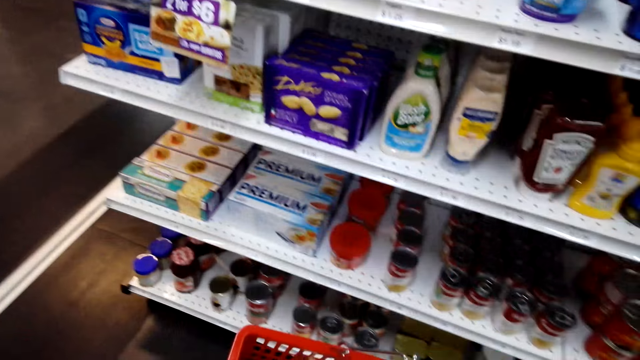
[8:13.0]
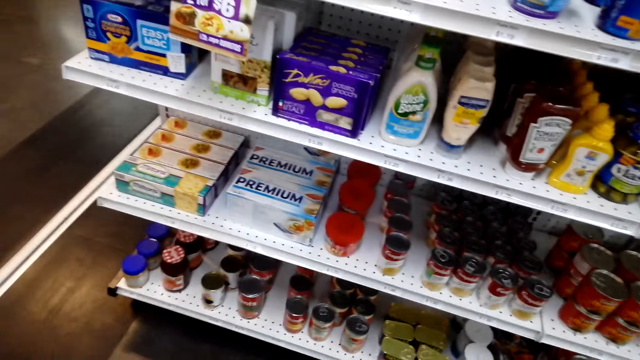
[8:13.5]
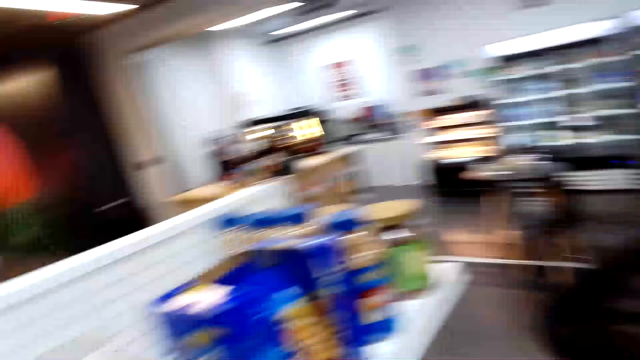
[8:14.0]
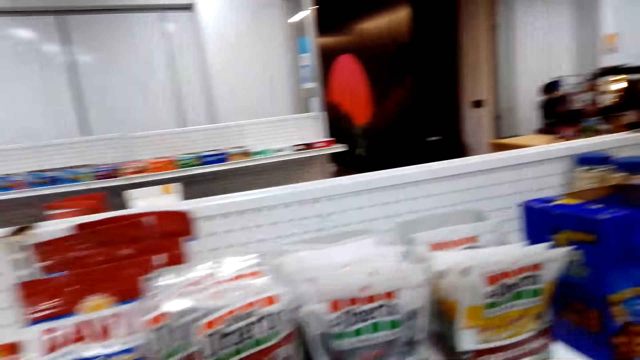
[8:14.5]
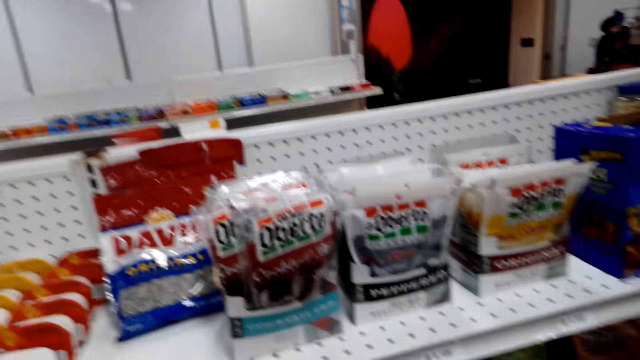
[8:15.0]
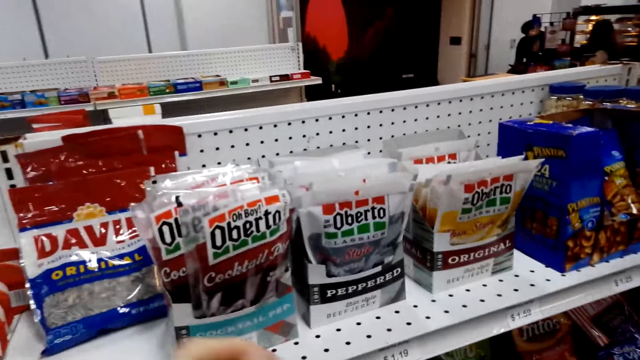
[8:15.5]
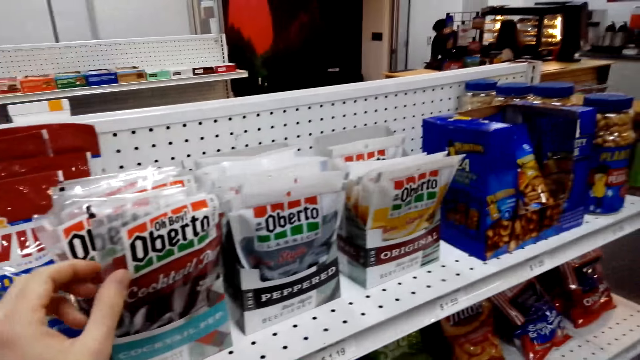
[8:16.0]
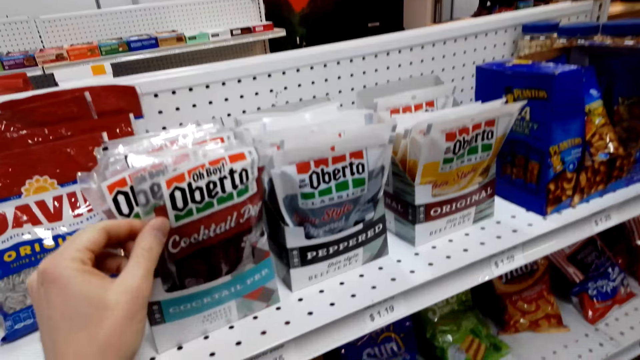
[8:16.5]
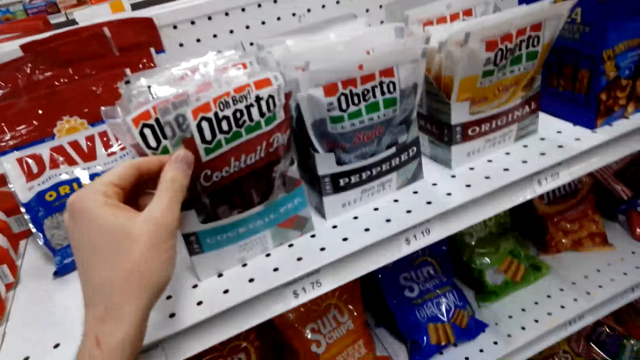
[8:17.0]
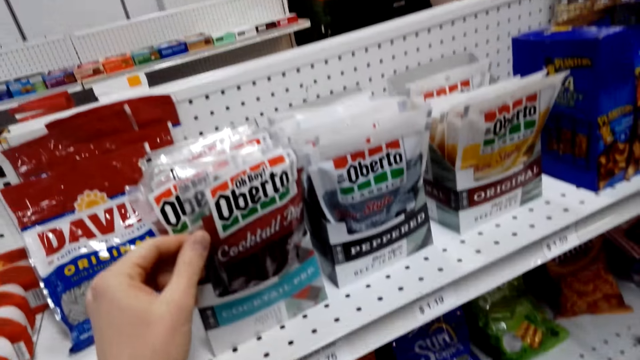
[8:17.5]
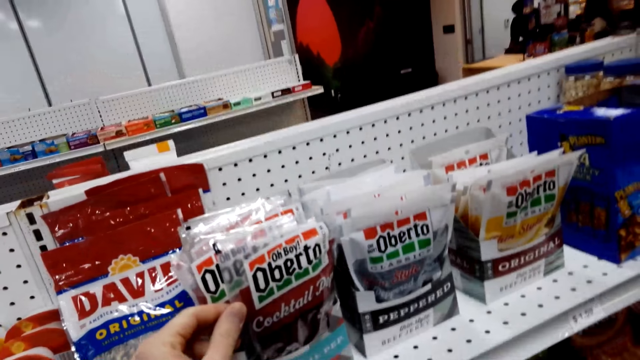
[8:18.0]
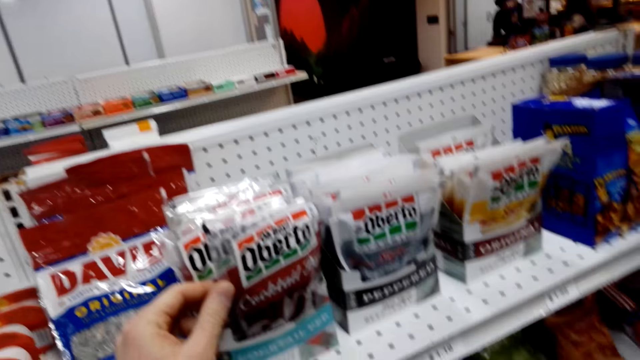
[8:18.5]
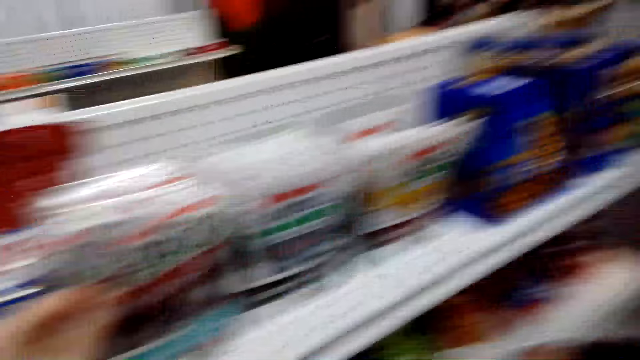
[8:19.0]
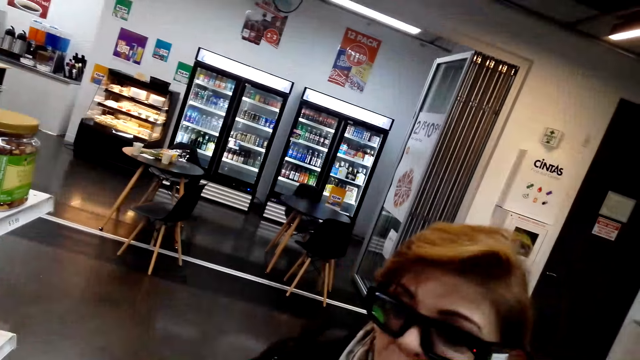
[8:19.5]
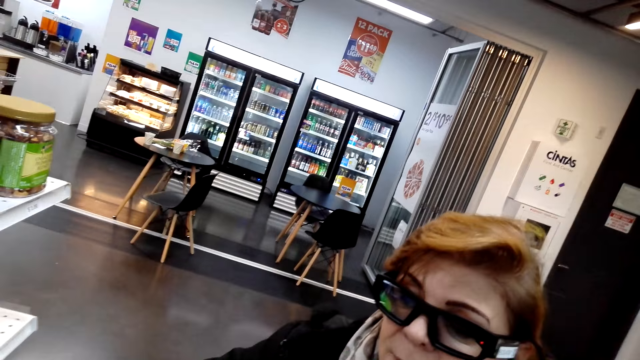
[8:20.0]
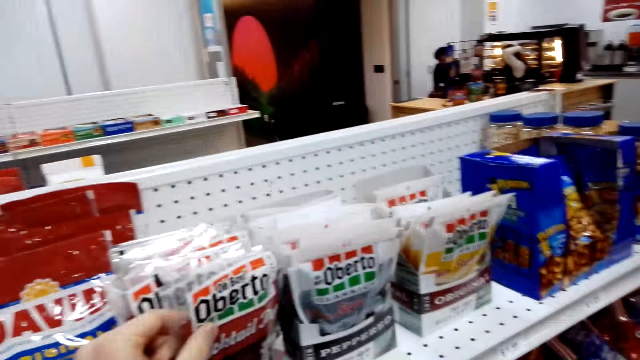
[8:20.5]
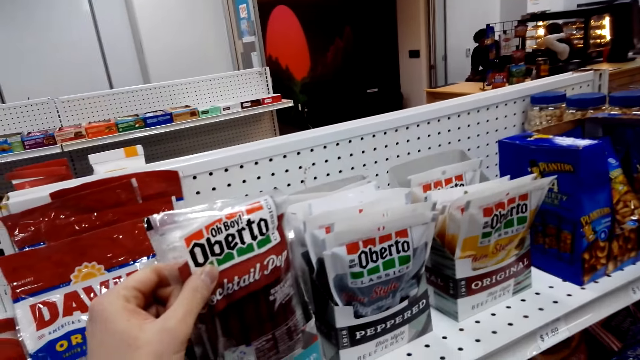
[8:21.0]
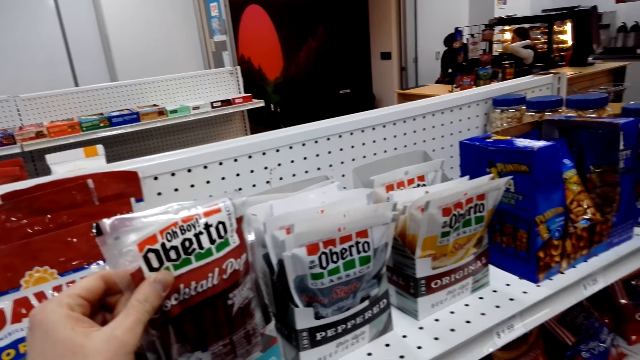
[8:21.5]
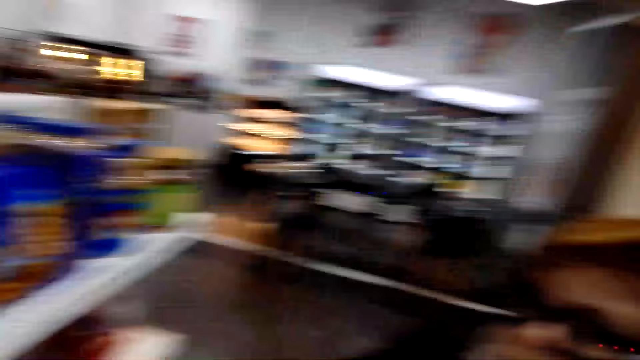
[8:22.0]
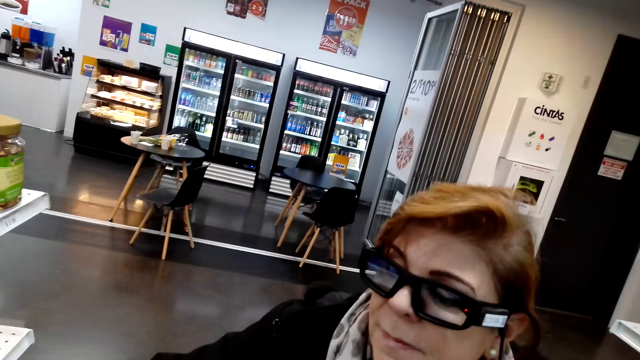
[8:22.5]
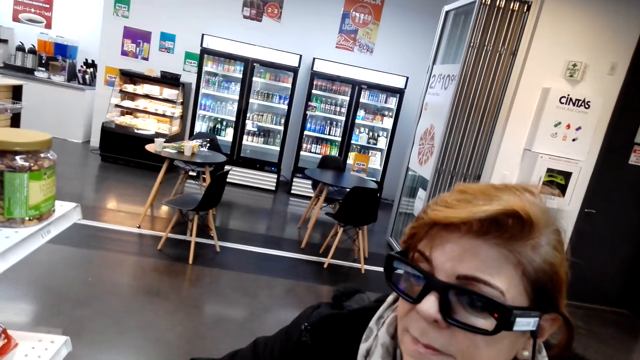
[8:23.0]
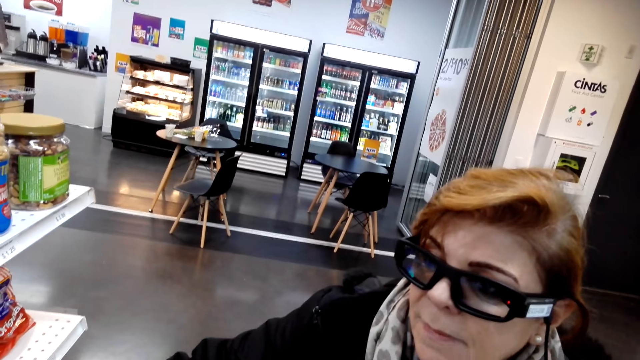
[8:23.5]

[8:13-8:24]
The camera wearer looks around. They talk with a lady. They pick the Oberto. They look around. They talk with the lady.

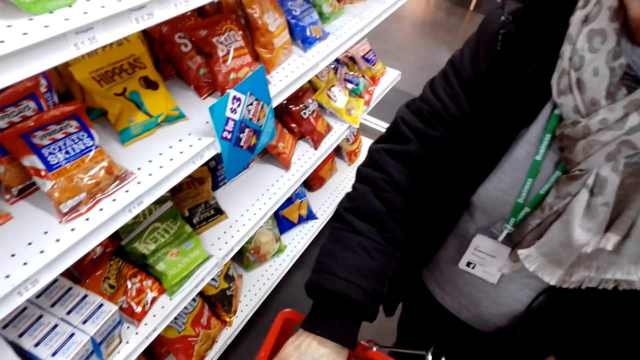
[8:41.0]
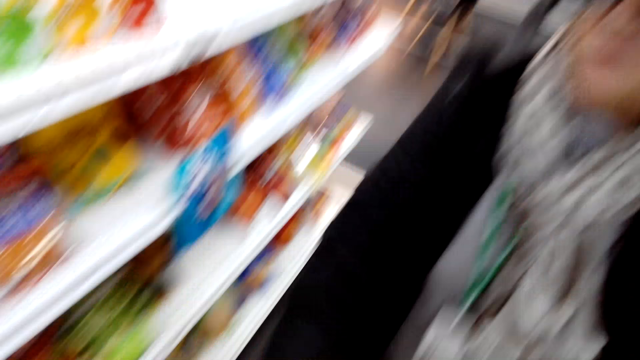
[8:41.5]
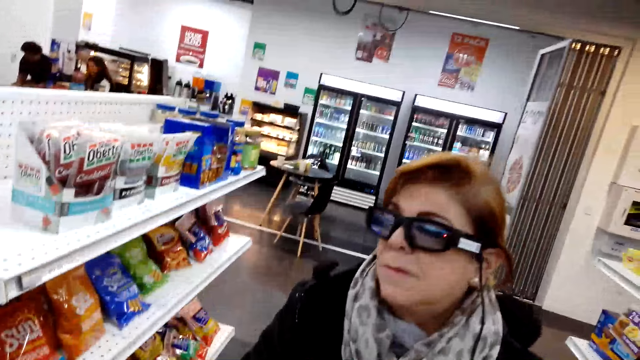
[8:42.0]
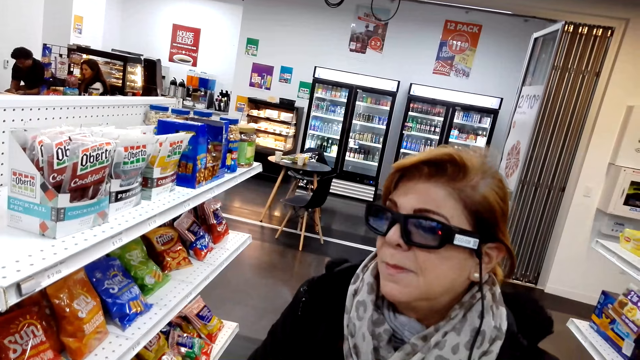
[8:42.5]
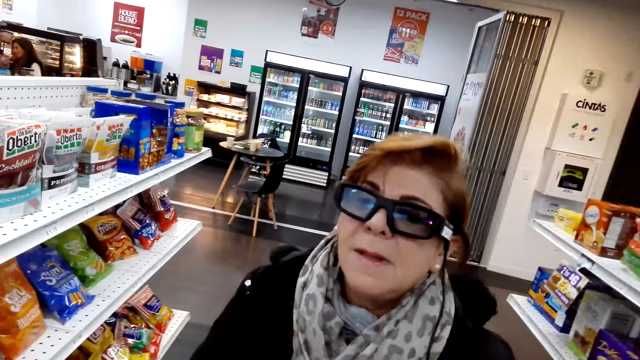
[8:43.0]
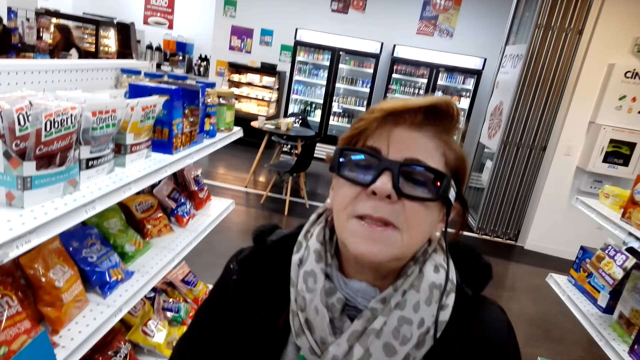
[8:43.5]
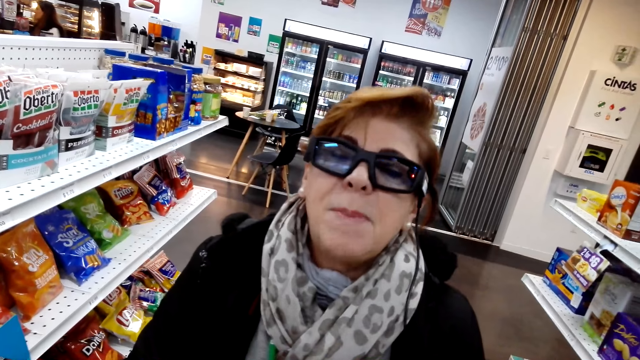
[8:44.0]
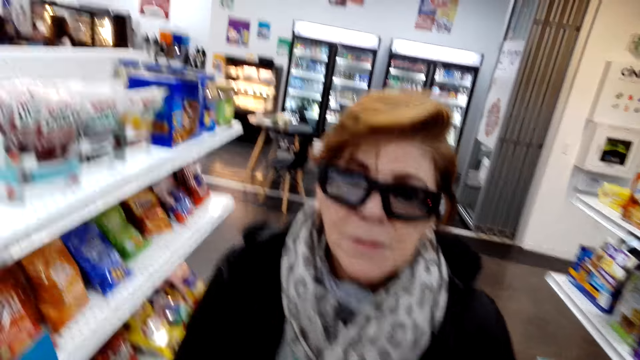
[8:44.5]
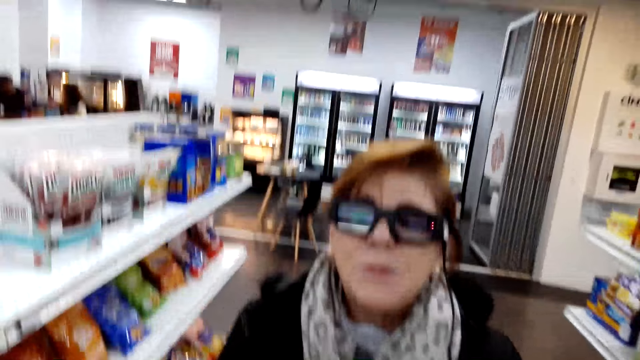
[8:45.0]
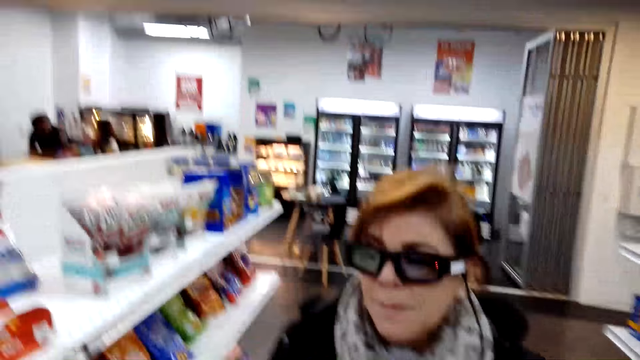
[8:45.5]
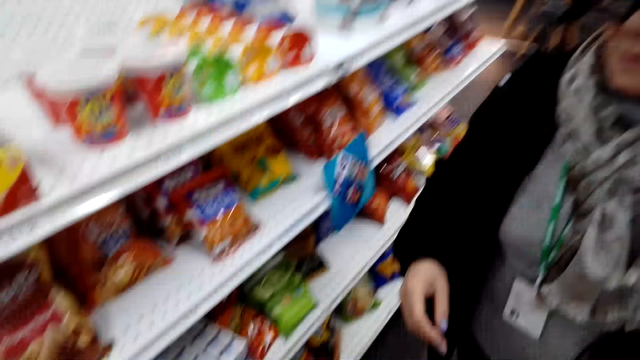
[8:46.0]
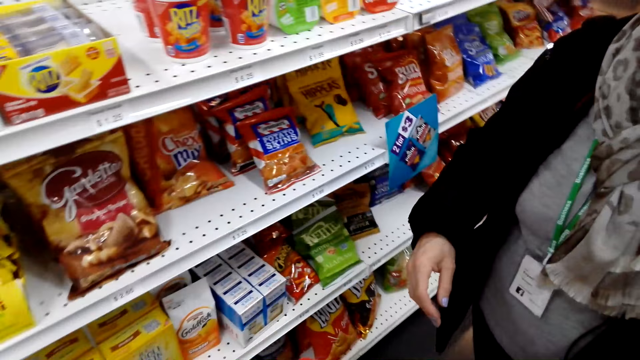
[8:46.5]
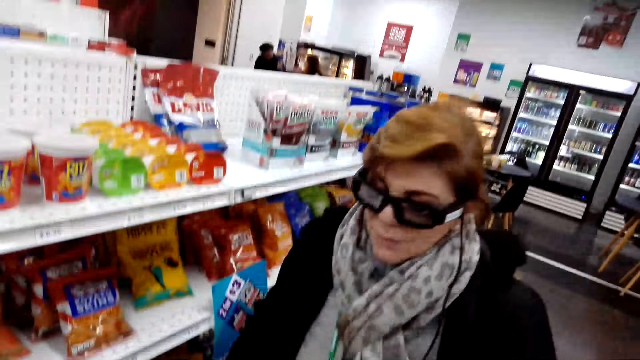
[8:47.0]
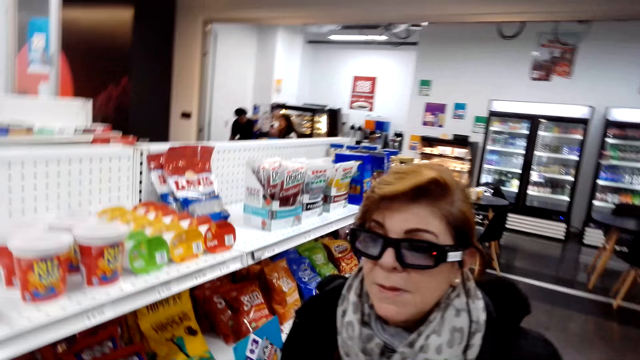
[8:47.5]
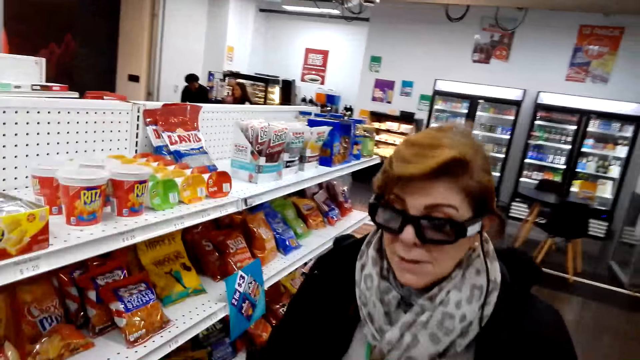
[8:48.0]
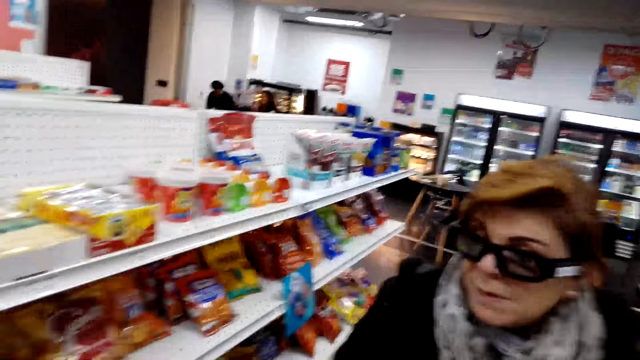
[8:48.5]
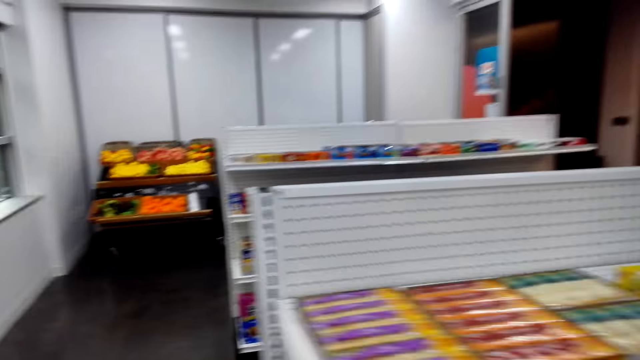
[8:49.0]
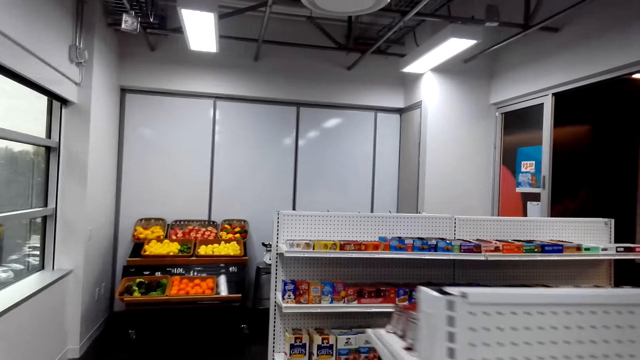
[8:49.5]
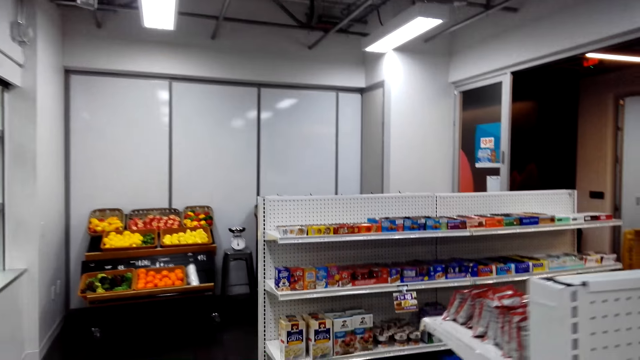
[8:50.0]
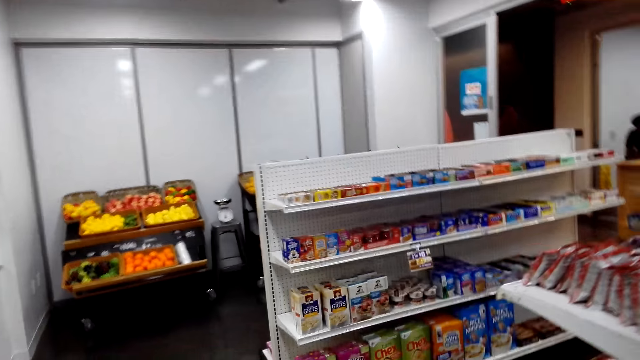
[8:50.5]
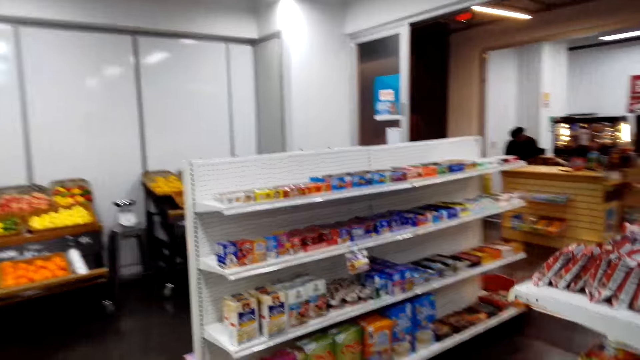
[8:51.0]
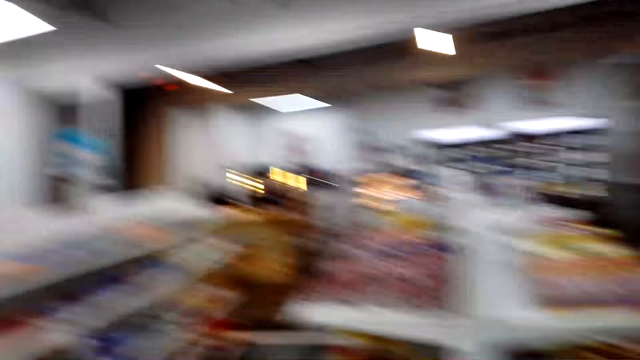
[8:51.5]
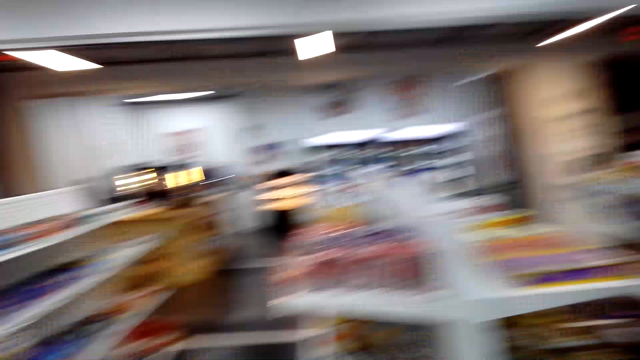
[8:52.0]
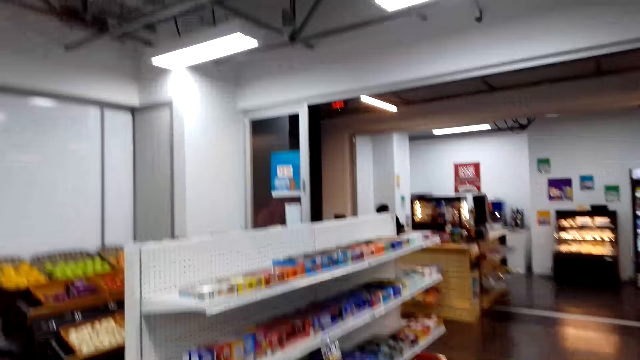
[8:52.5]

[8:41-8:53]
A woman drops the David in the basket. The camera wearer talks with the woman. The camera wearer and the woman walk around the supermarket.
